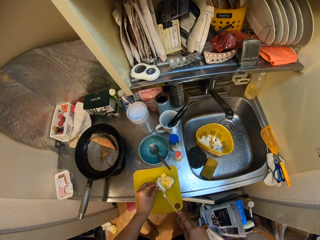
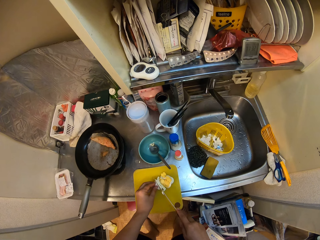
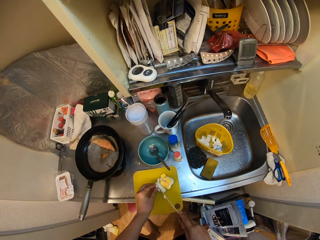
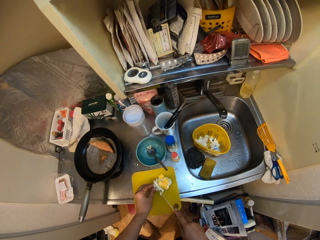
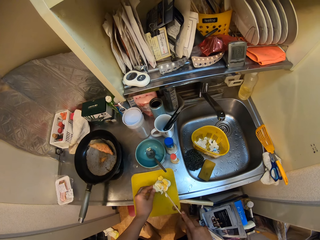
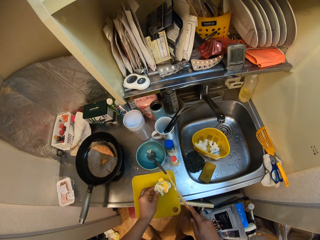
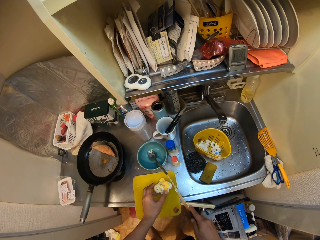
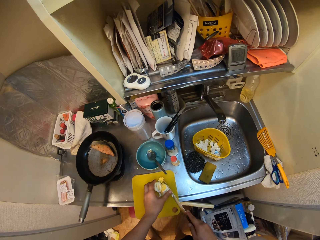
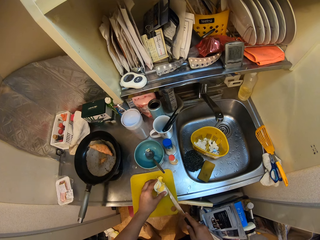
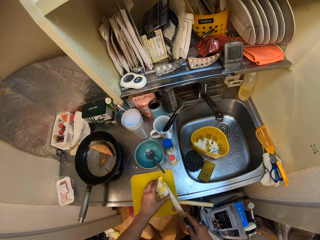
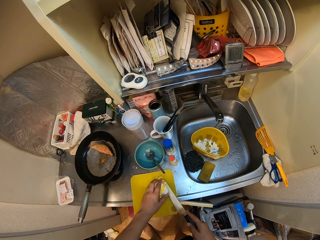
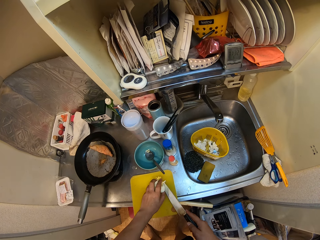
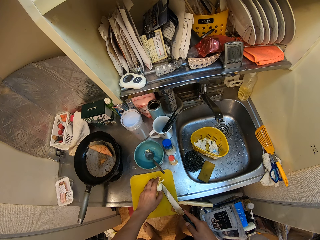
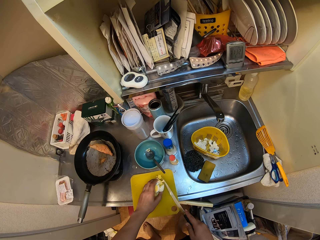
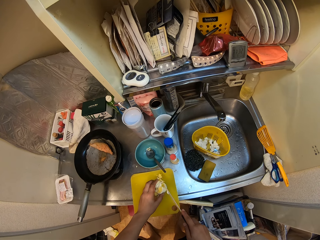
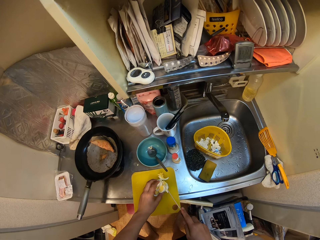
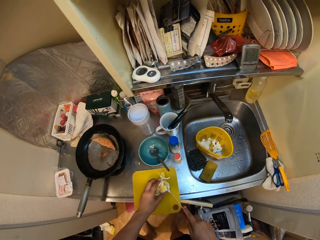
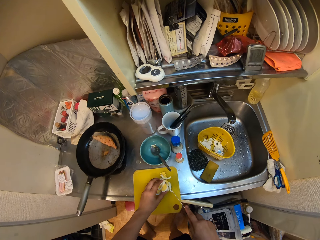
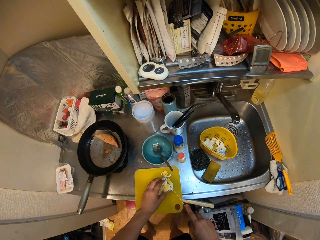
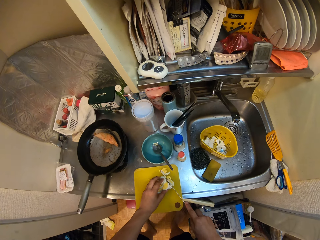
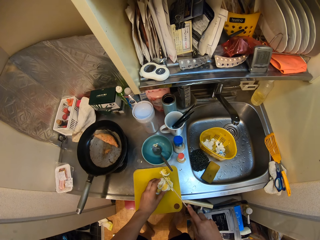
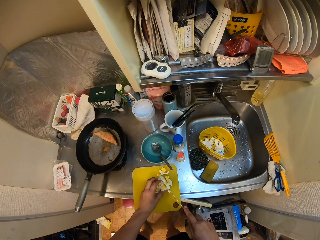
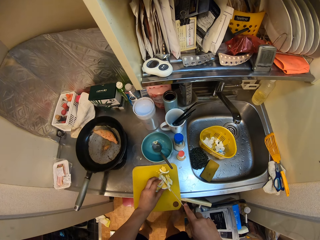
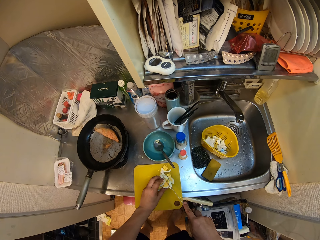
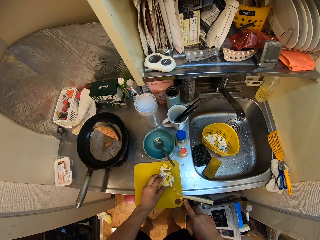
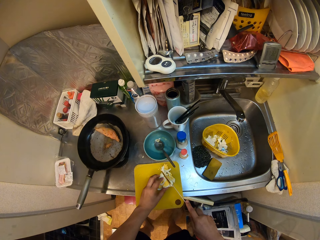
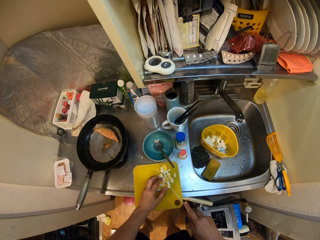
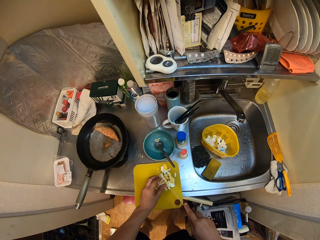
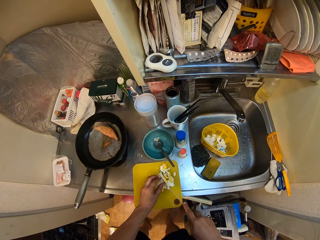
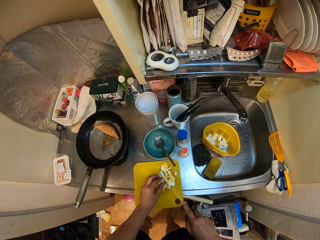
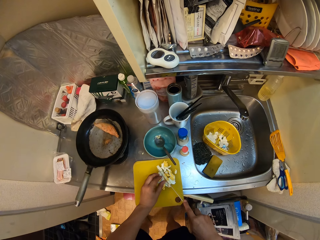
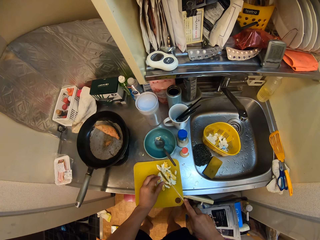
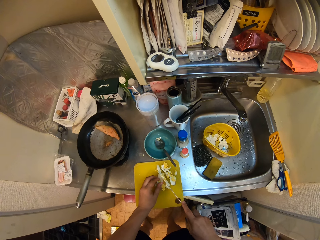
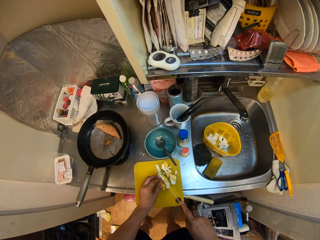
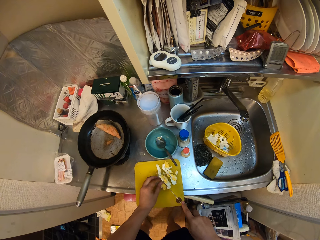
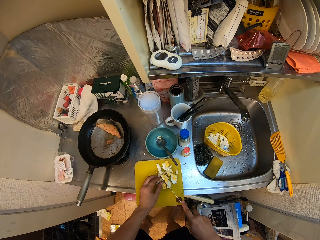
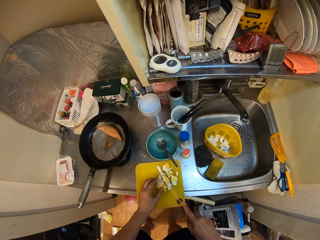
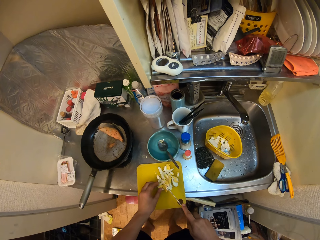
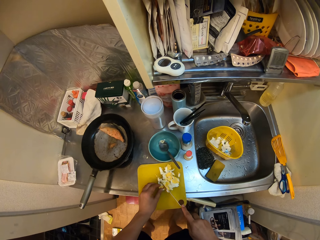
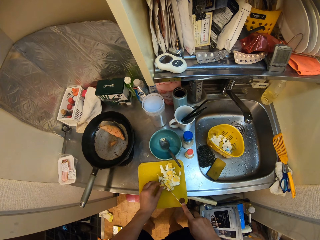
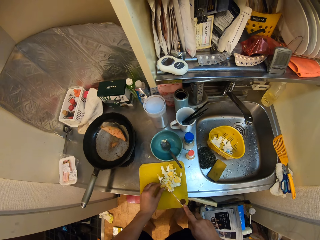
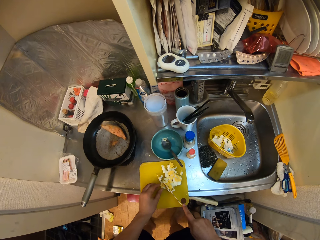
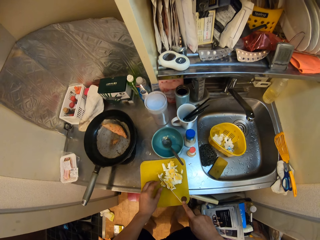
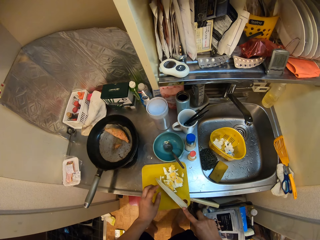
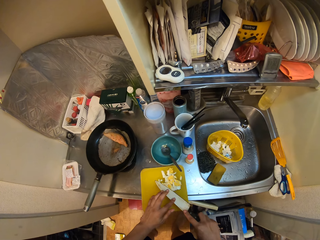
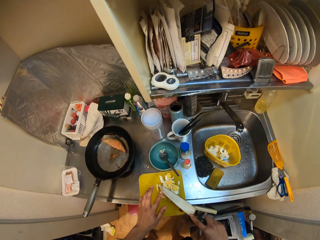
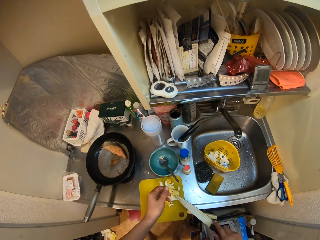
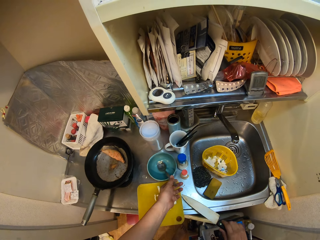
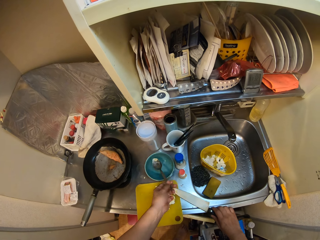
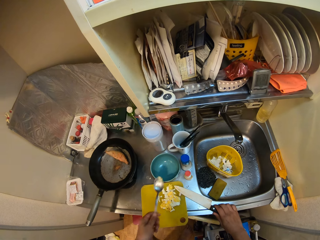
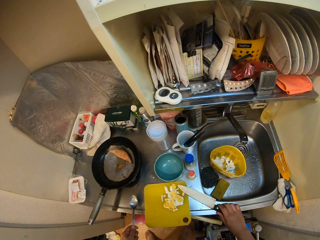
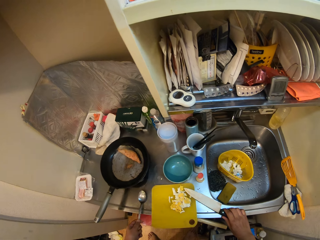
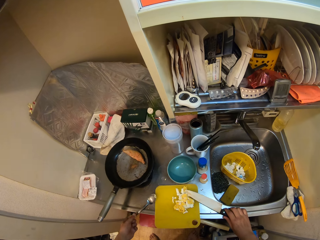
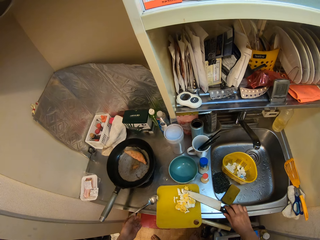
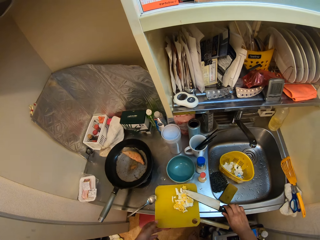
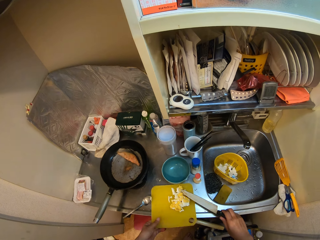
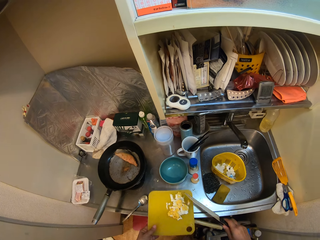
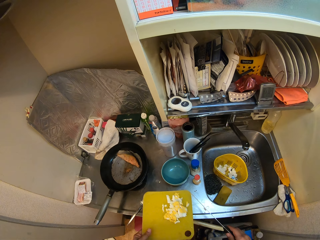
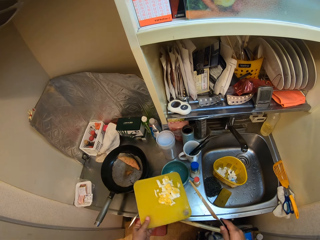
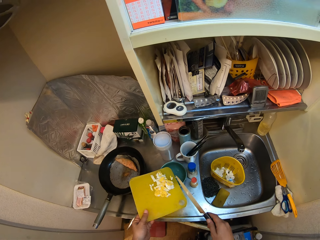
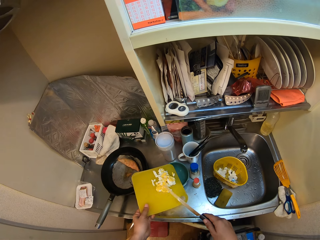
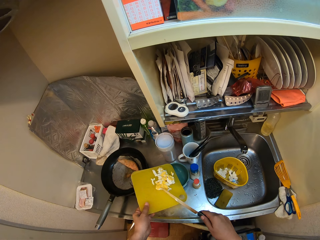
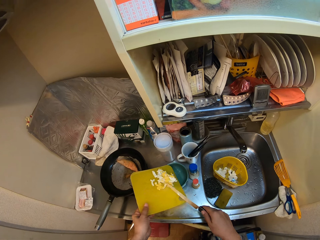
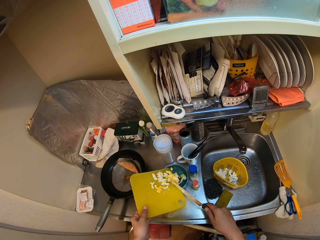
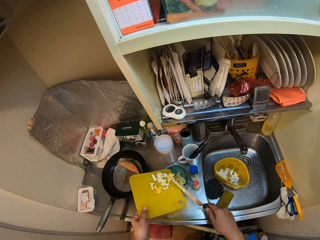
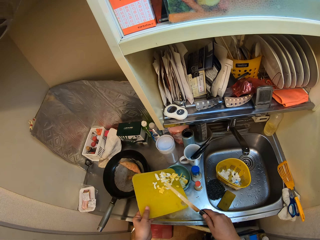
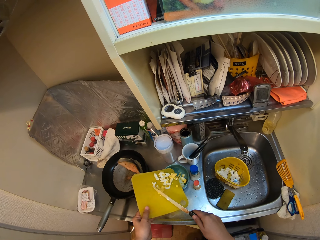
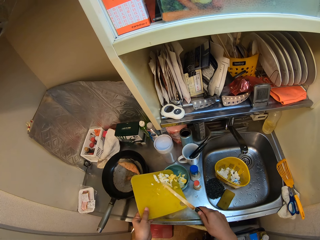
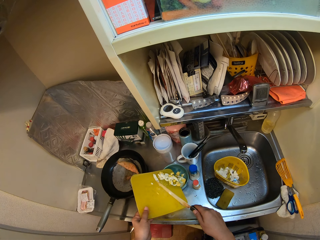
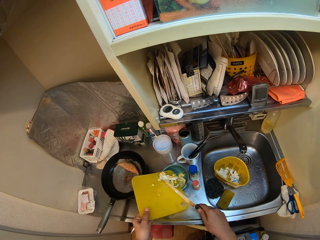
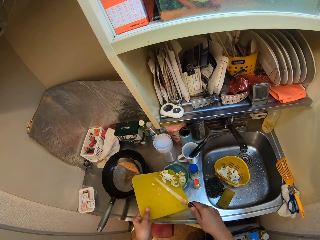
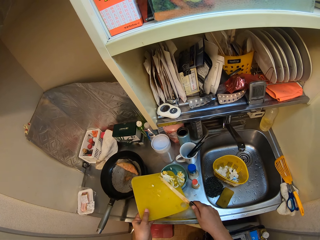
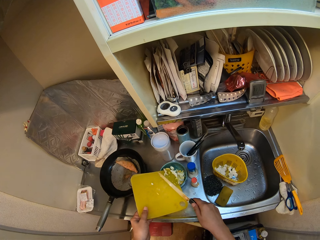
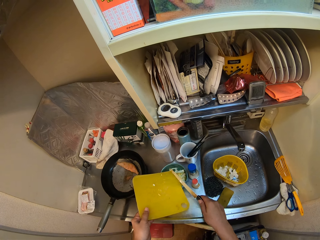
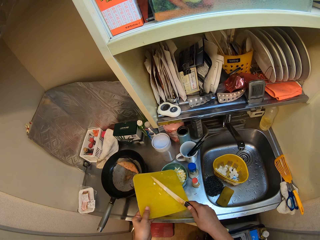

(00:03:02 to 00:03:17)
The camera wearer moves egg pieces. He cuts the egg pieces. He brushes off the egg on the knife with his left hand. He picks up a spoon from the plate on the sink with his left hand. He places the knife on the sink. He places the spoon on the sink. He picks up the cutting board from the sink with his left hand. He pours the eggs on the cutting board into the plate on the sink with the knife in his right hand.

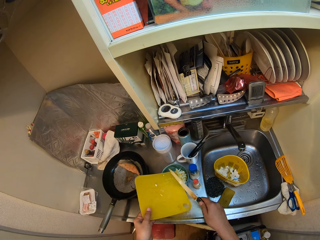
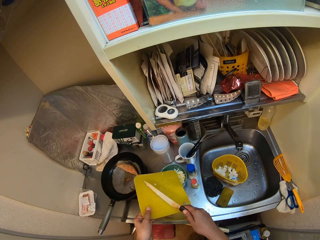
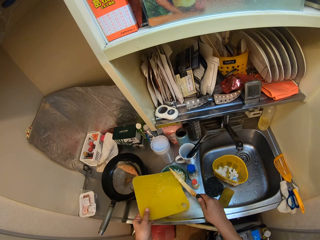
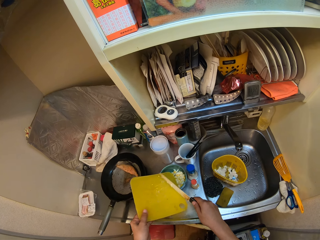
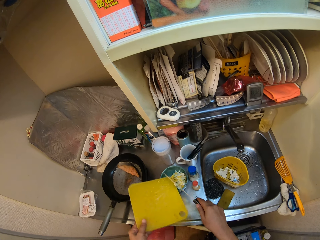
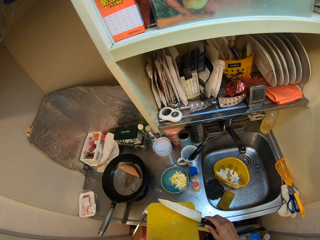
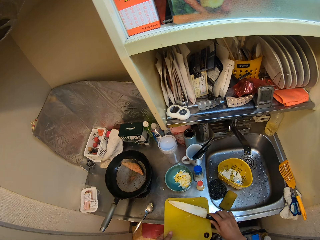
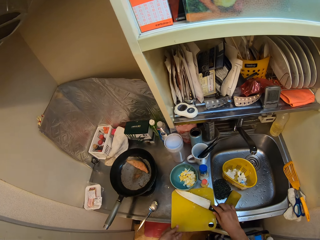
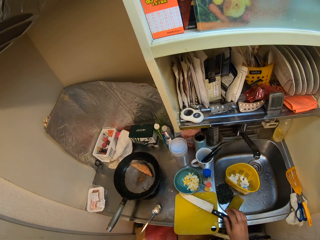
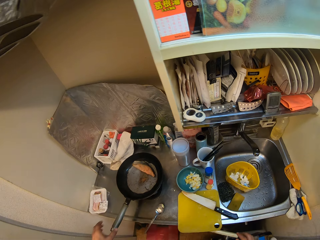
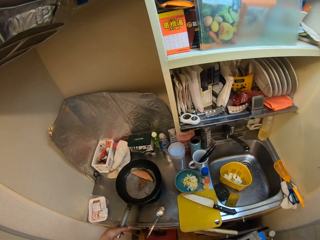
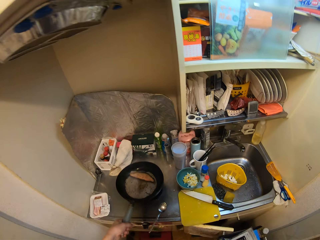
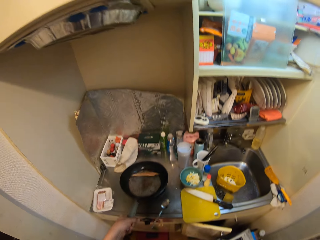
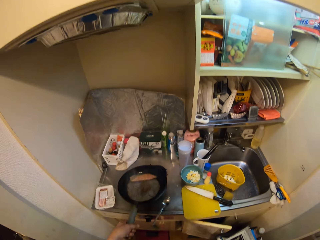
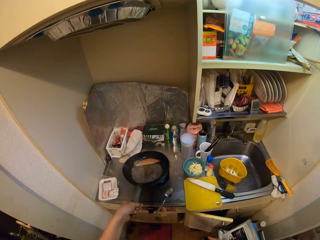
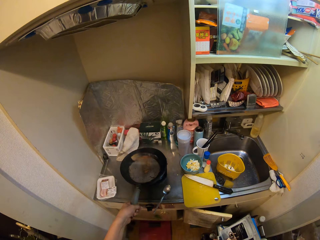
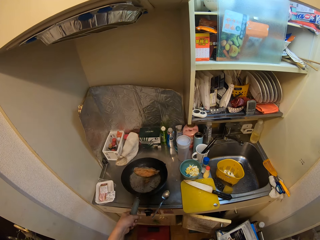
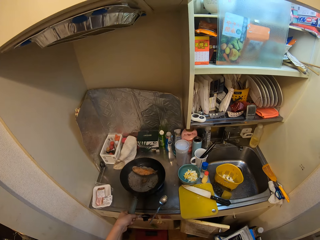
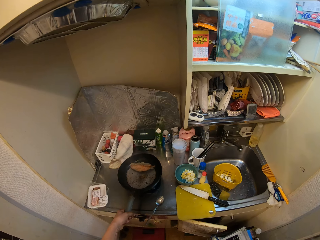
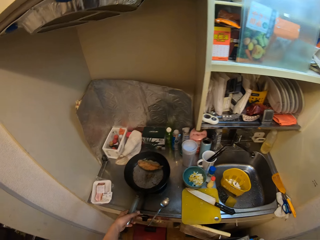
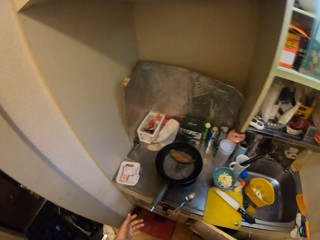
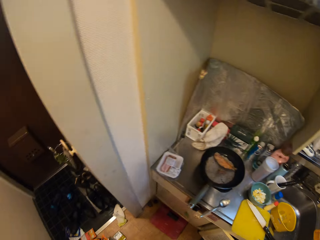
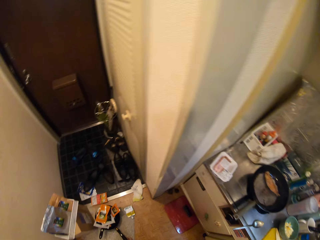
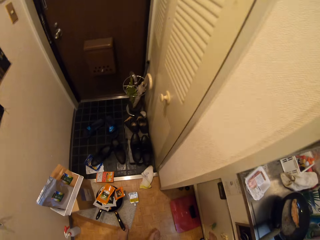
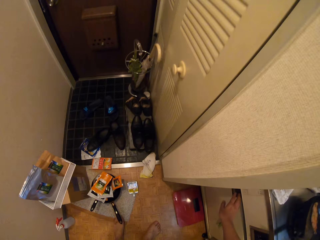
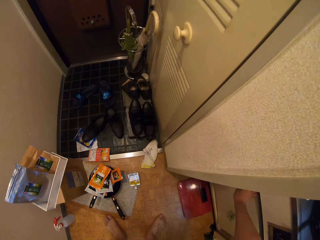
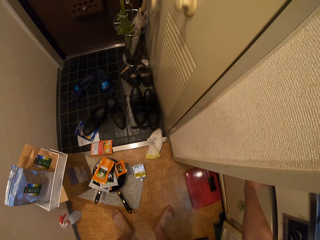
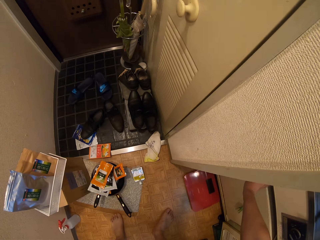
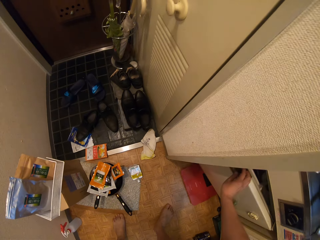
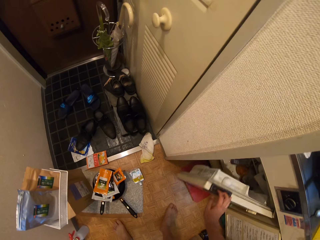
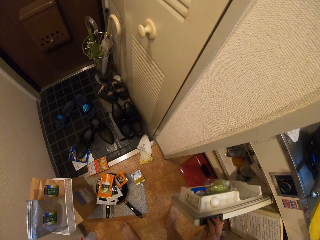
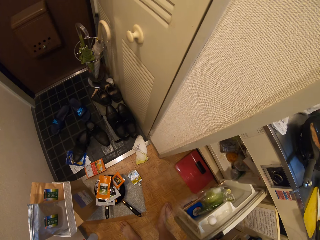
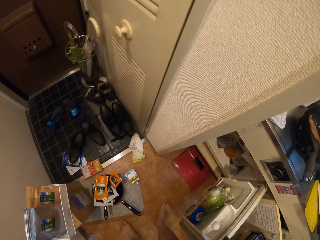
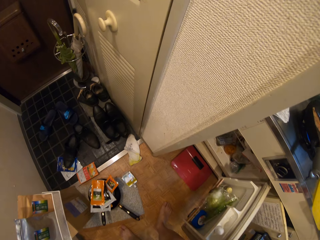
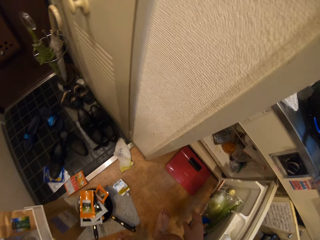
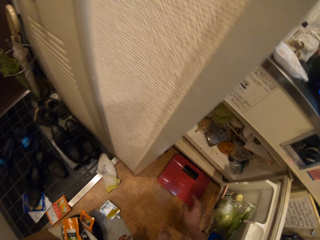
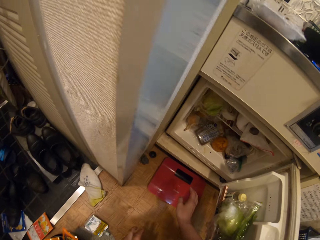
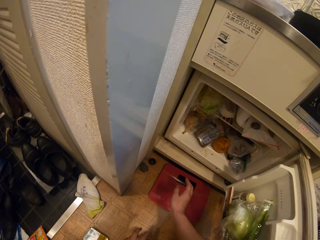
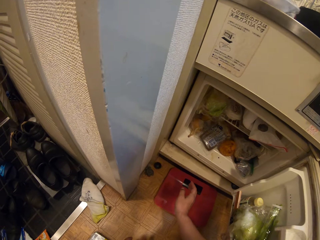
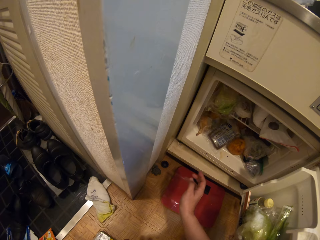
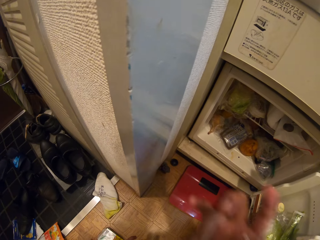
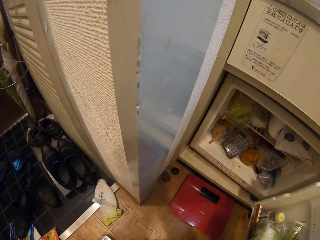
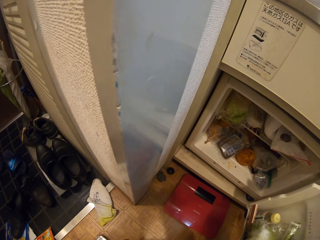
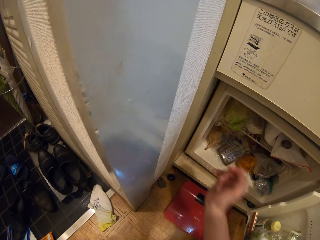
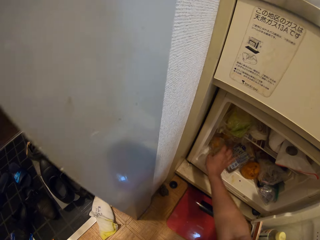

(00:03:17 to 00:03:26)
The camera wearer places the cutting board on the table. He places the knife on the cutting board. He holds the frying pan. He rotates the steak in the frying pan with the handle of the frying pan in his left hand. He shakes the frying pan. He puts the frying pan on the cooker. He turns. He opens the fridge with his right hand. He moves a hand.
